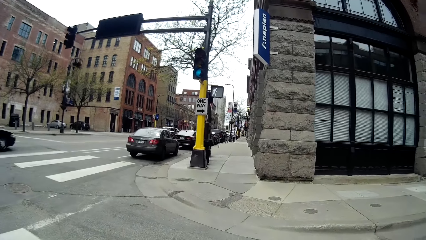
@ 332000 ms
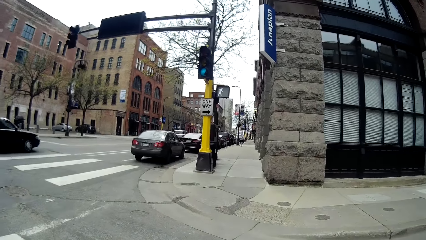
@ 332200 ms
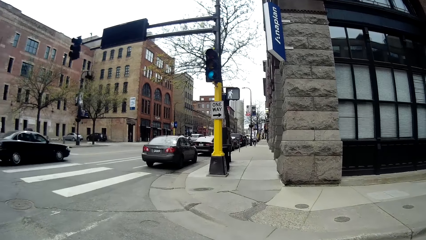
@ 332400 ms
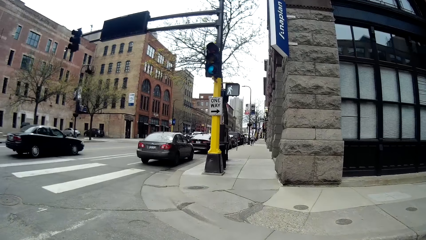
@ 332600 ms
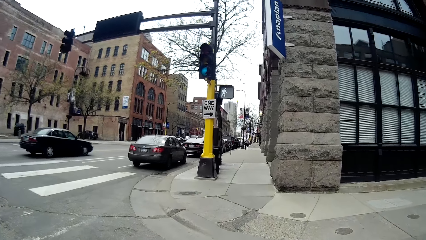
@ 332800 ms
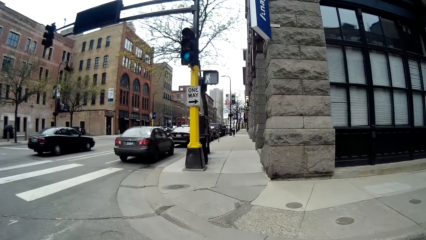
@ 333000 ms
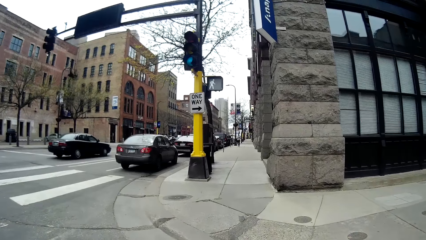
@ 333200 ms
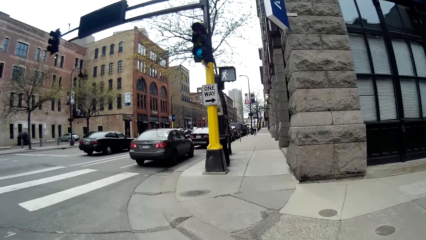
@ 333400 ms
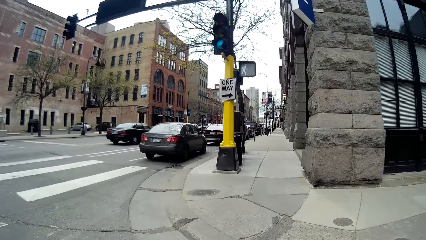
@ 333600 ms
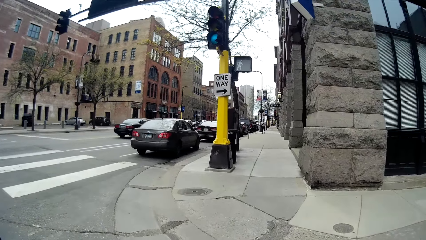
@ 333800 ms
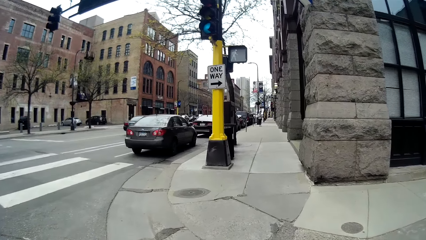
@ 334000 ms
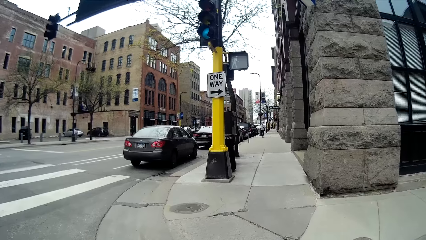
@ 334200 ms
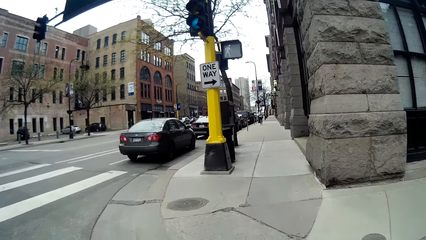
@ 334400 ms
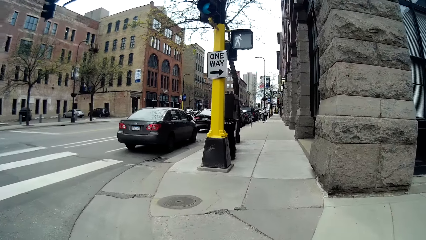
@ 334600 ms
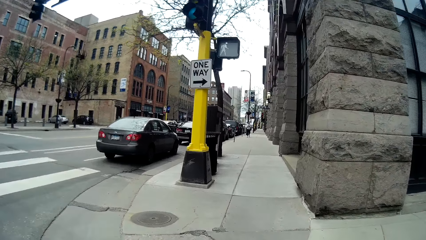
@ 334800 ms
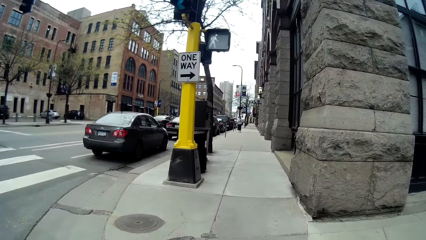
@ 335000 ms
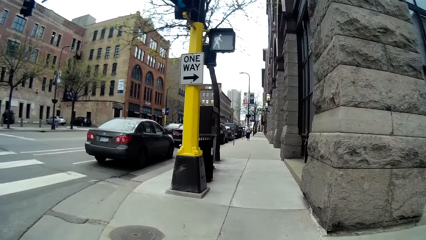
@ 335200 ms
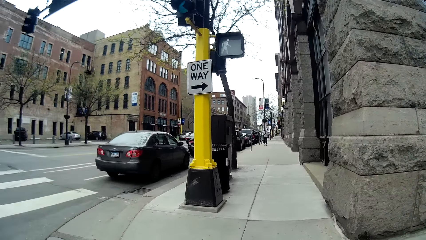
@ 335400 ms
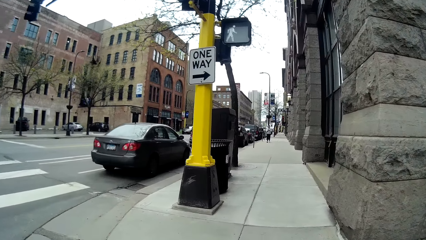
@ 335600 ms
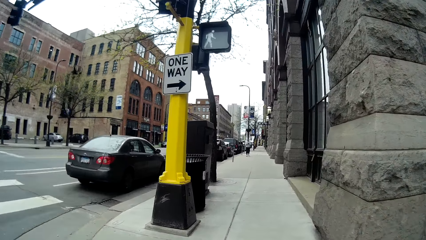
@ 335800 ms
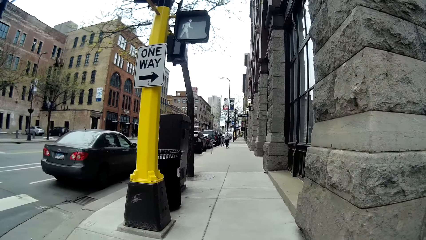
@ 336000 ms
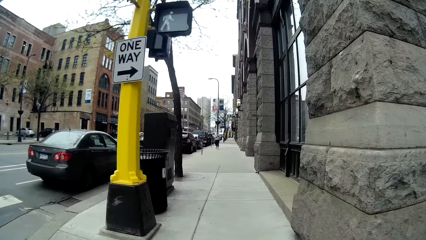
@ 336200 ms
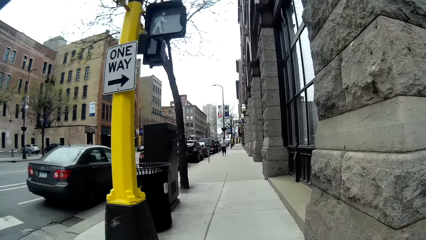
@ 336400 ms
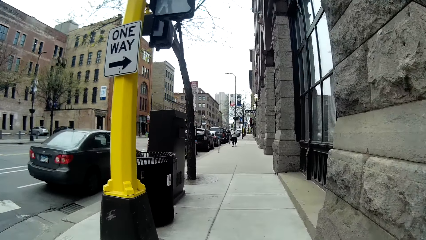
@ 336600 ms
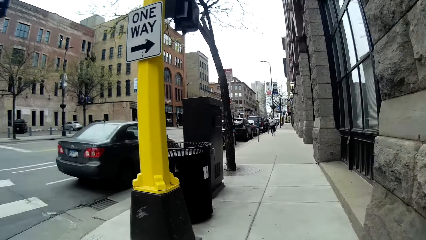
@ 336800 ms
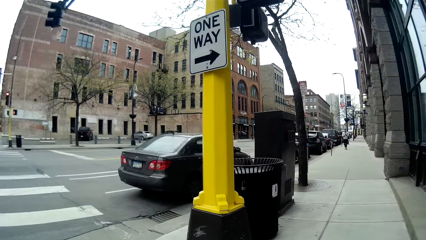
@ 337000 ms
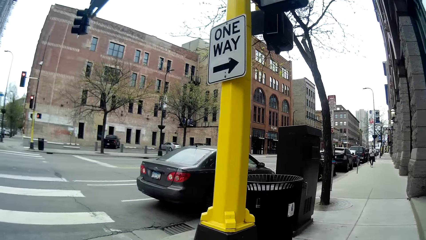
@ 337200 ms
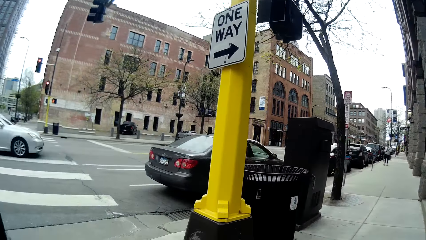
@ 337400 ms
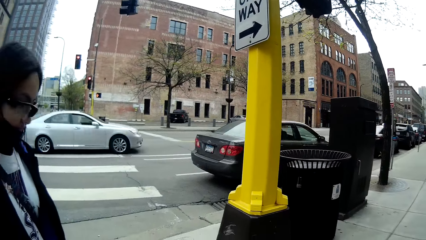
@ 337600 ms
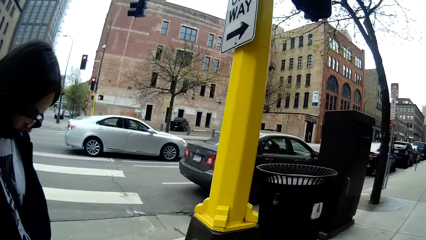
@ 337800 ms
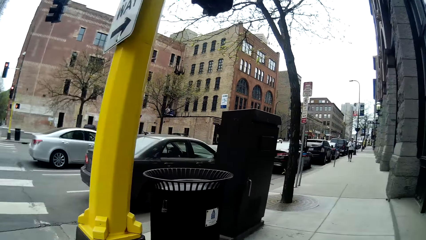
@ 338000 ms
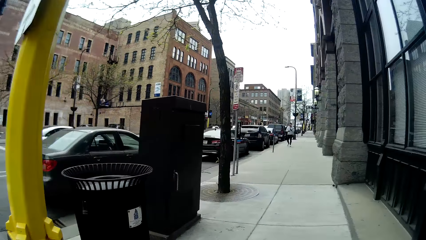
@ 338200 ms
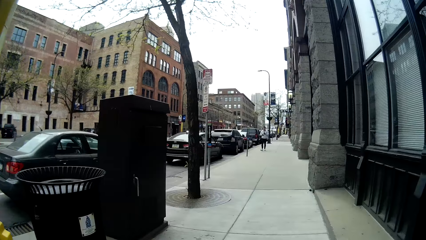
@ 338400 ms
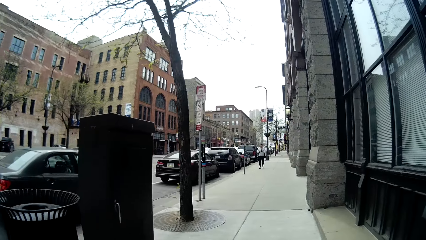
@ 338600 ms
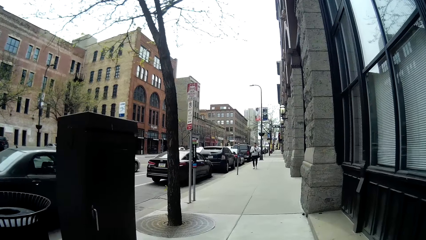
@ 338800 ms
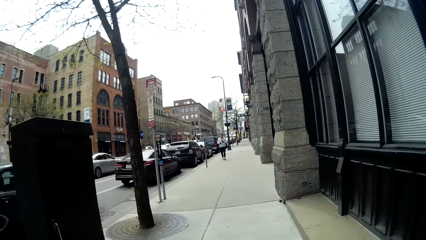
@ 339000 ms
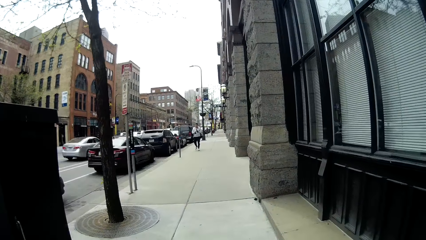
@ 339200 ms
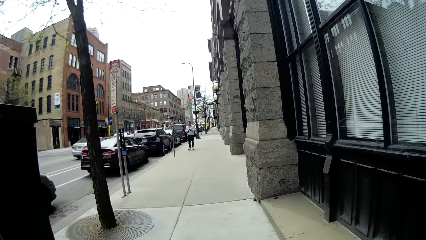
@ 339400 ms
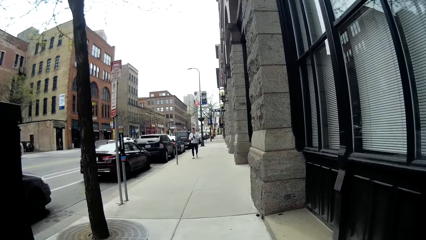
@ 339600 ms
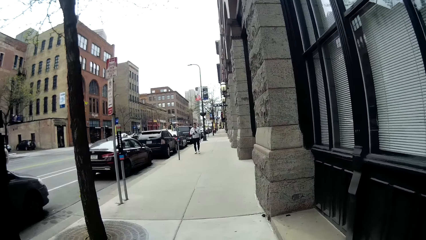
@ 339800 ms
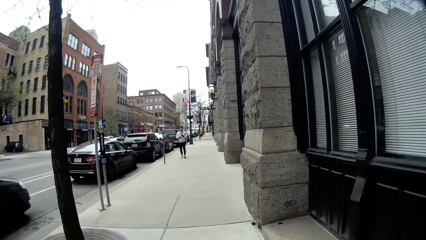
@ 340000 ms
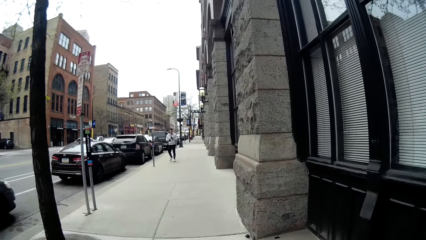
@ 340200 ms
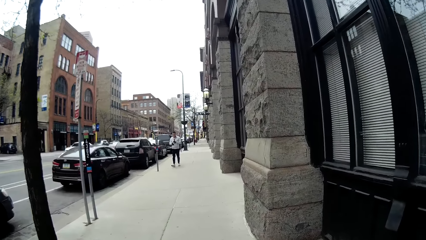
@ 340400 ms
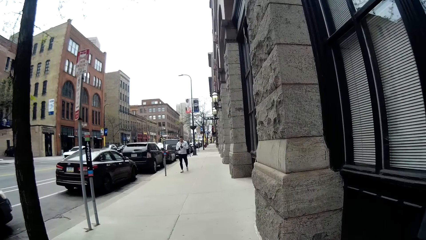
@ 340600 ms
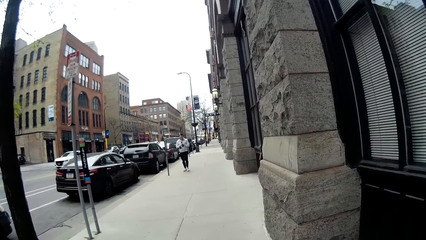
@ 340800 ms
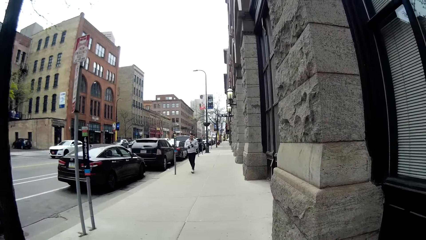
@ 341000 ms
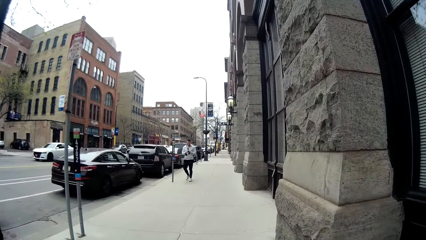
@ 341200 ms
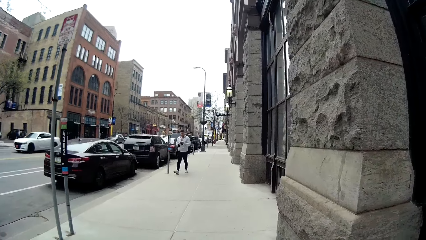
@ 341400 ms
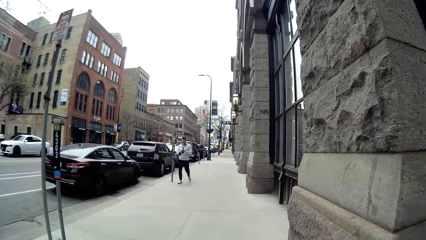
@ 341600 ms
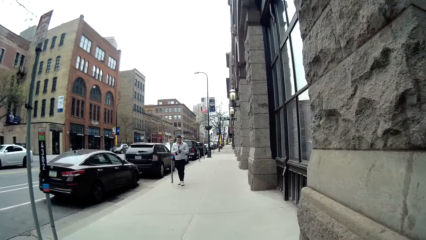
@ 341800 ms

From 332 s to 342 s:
A black vehicle drives past the camera wearer. A silver vehicle drives past them. The camera wearer walks along a footpath with a lady. A white vehicle drives past them.

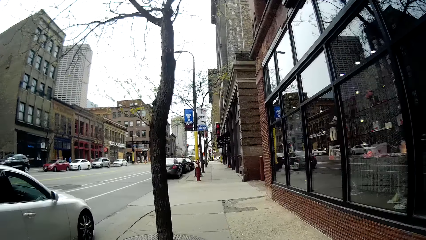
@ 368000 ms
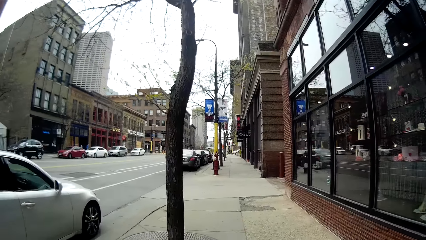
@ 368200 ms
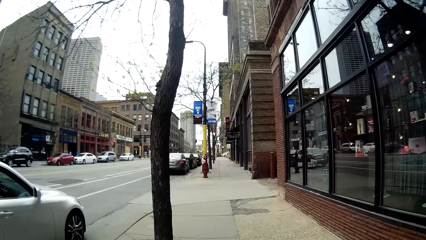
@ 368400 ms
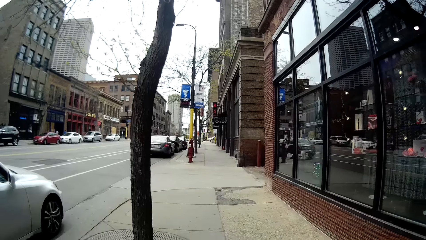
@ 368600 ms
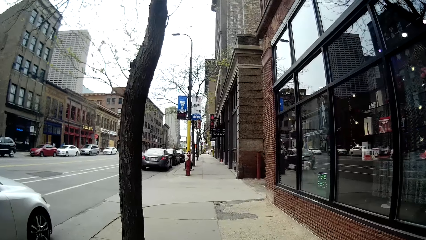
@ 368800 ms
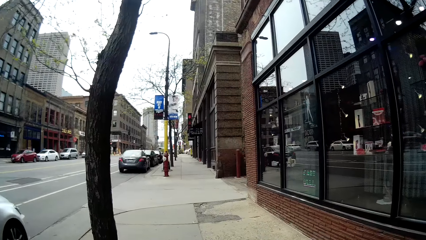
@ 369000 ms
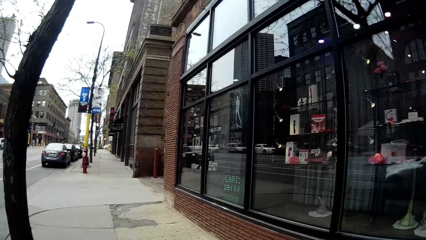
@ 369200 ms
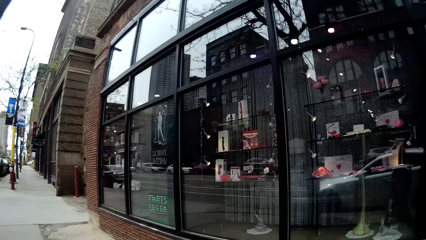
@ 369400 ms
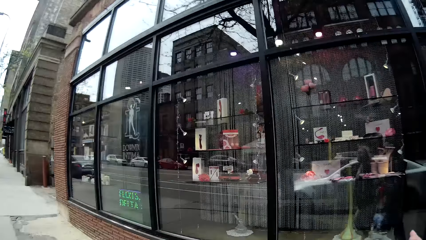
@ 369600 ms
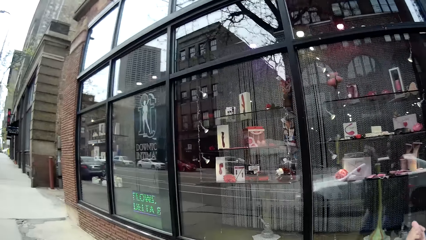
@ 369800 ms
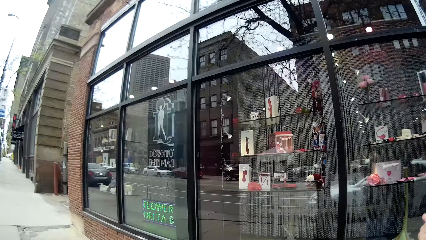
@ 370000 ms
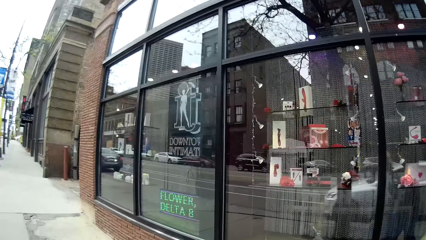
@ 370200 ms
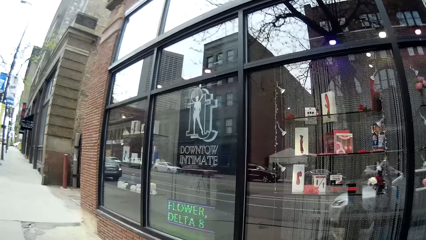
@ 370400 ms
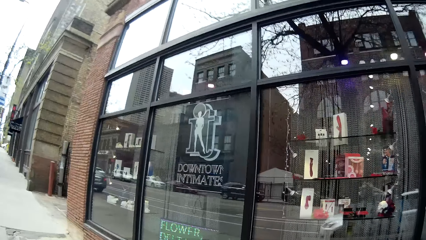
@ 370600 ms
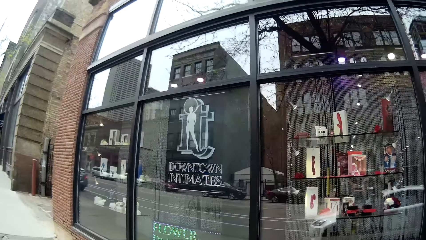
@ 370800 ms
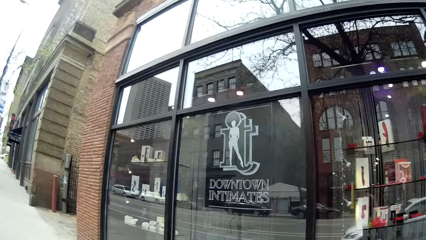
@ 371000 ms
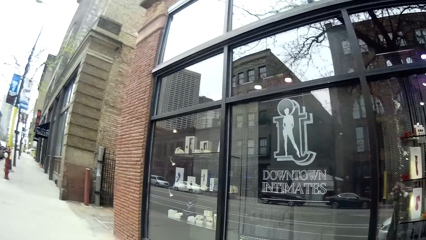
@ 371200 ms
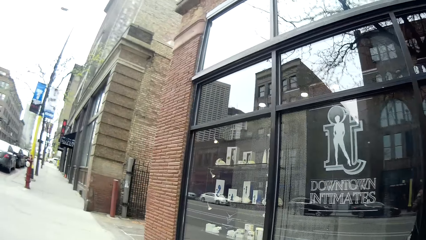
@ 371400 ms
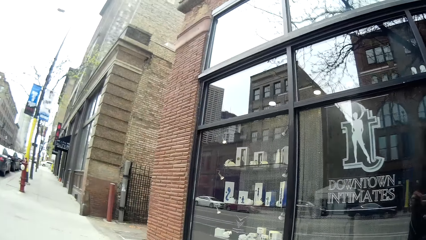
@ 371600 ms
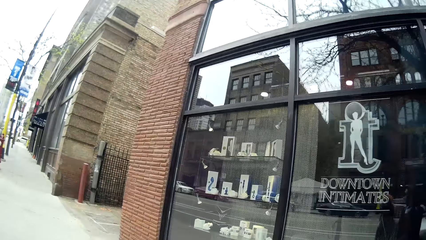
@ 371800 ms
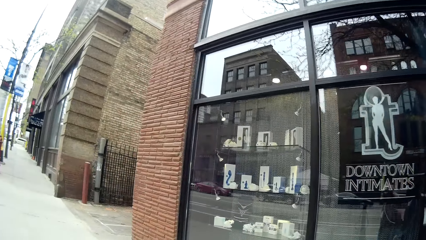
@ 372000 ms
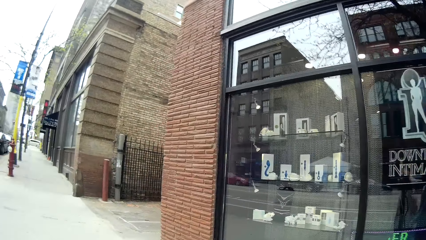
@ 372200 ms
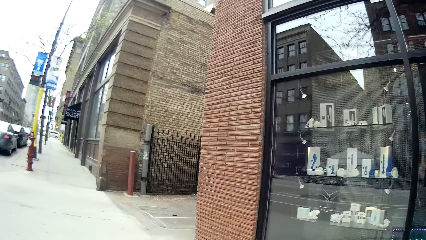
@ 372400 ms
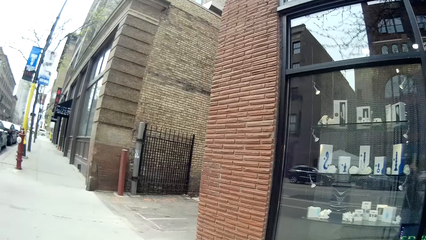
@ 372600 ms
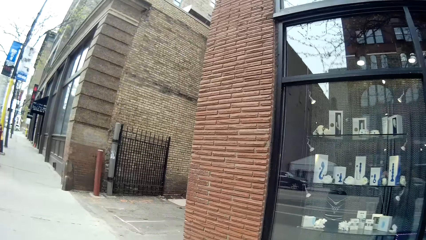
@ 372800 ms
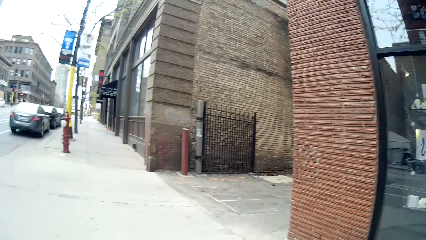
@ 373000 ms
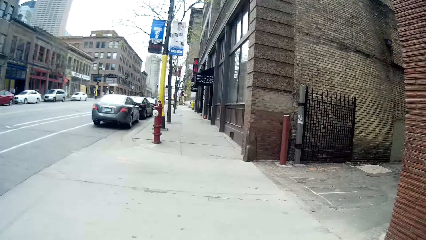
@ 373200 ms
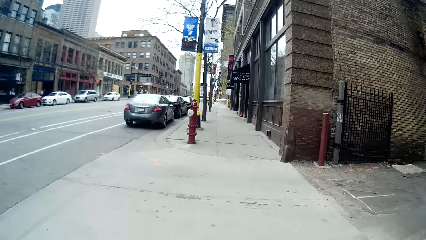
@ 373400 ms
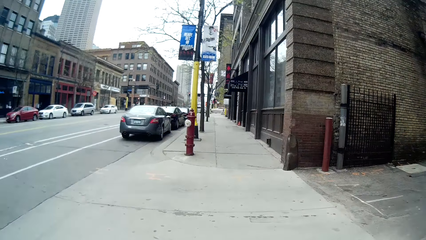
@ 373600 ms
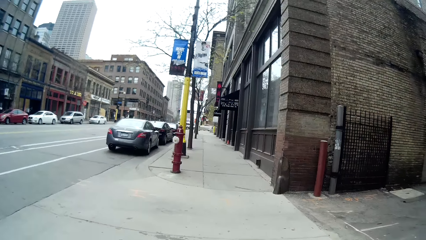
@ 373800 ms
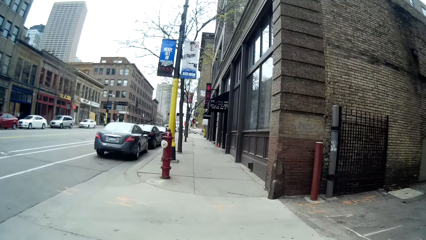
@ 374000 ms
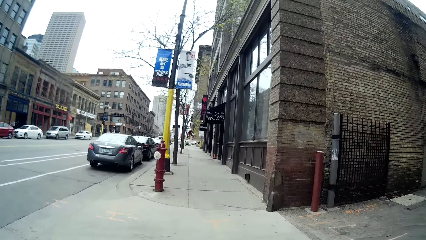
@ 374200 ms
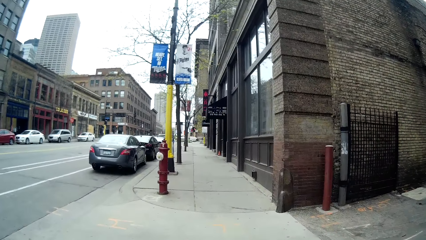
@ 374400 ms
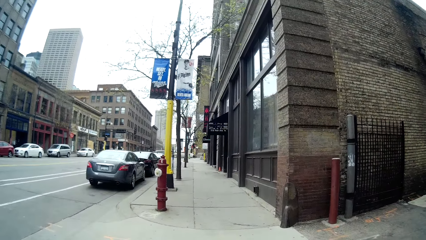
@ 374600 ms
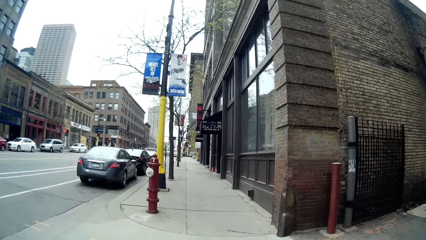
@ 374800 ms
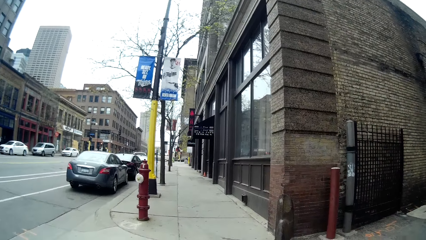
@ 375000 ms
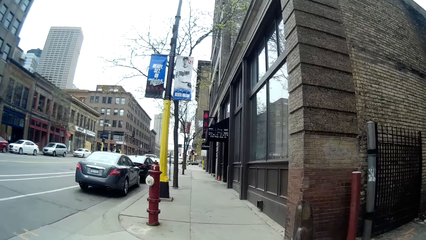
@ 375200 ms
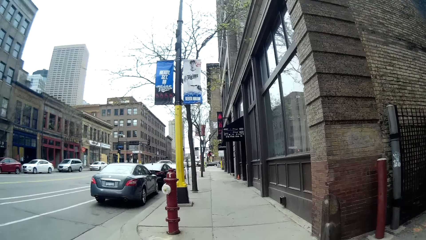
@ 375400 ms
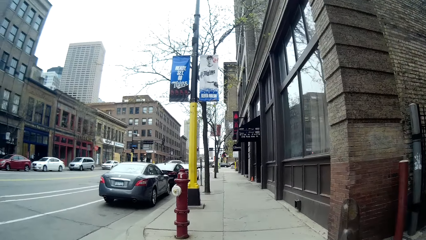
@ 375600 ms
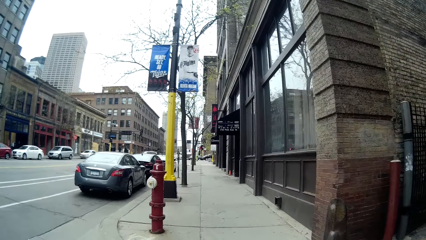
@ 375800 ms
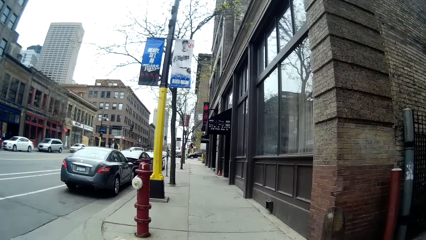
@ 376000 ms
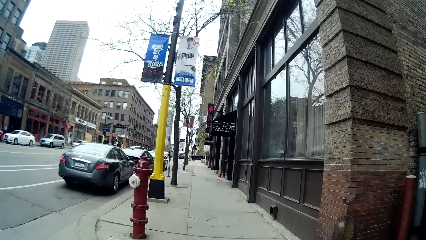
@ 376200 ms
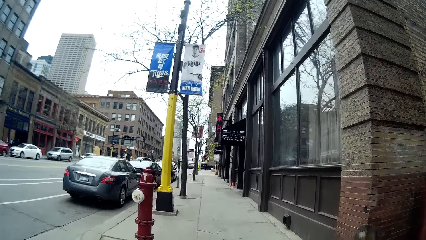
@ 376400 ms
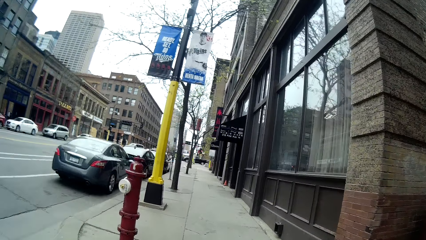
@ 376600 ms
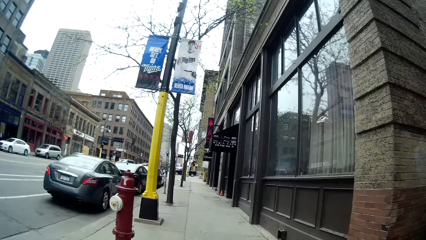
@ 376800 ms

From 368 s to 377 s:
The woman interacts with the camera wearer. They laugh with the woman.
